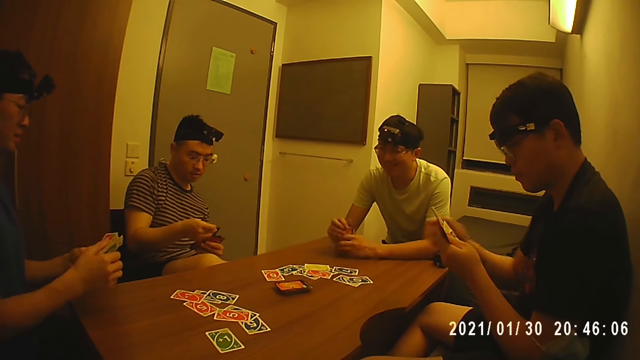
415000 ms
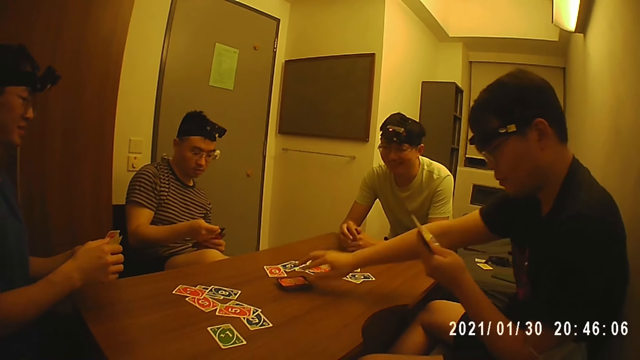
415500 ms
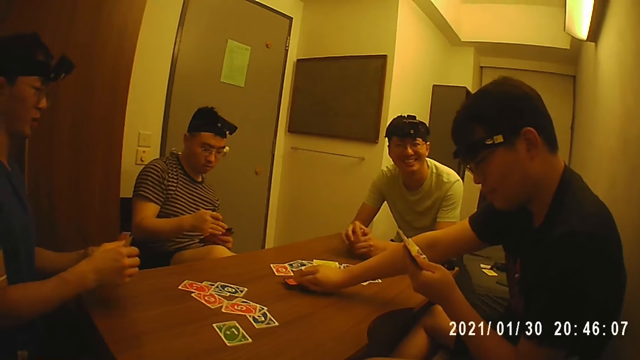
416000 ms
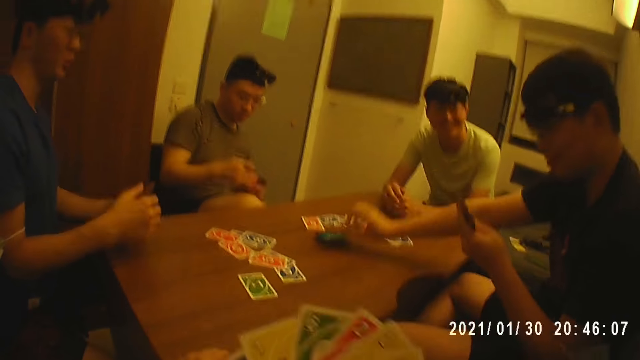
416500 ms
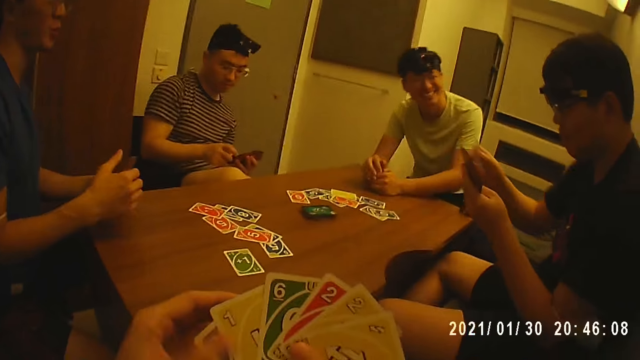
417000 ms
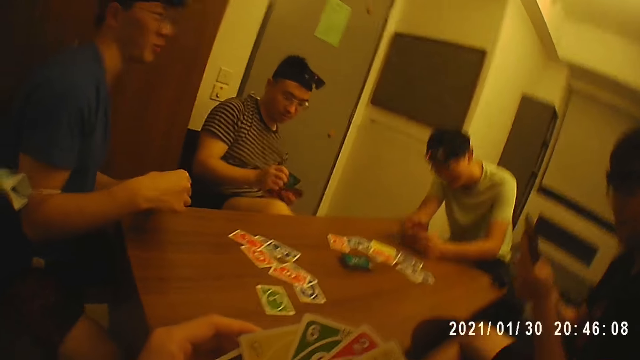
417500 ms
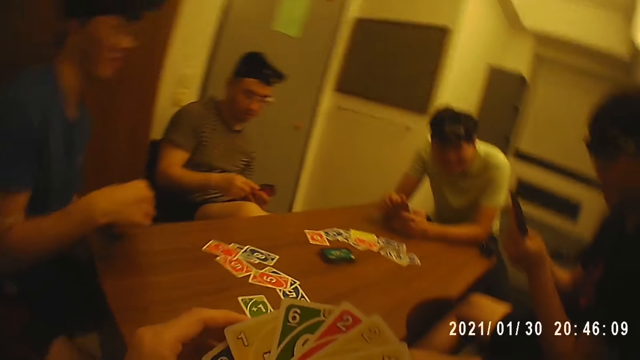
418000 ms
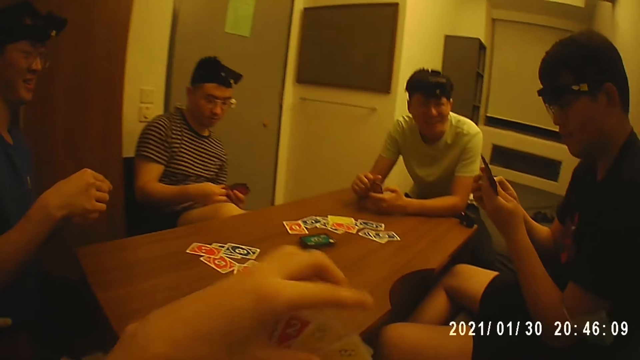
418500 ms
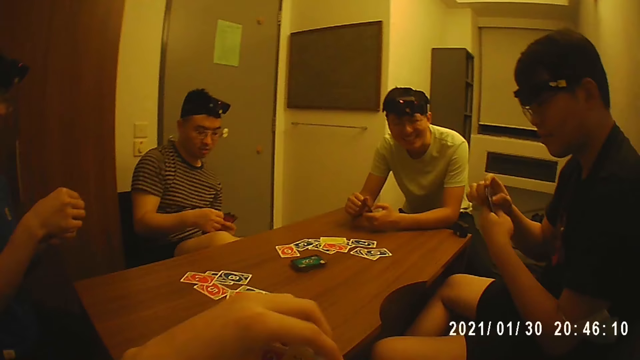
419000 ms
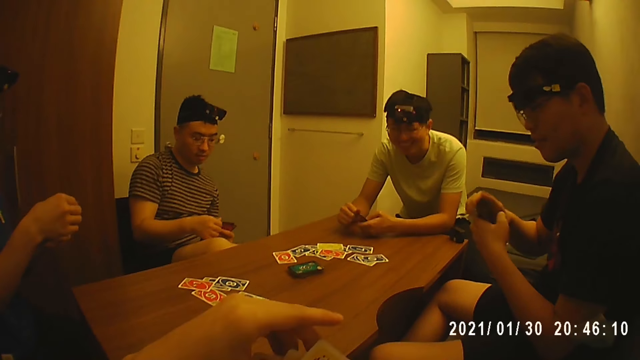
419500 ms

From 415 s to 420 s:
A man holds the cards with his hands. Another man holds the cards with his left hand and picks the card from the table with his right hand. A third man holds the cards with his hands. The camera wearer picks the cards. The second man arranges the cards in his hands. The camera wearer arranges the cards in his hands.

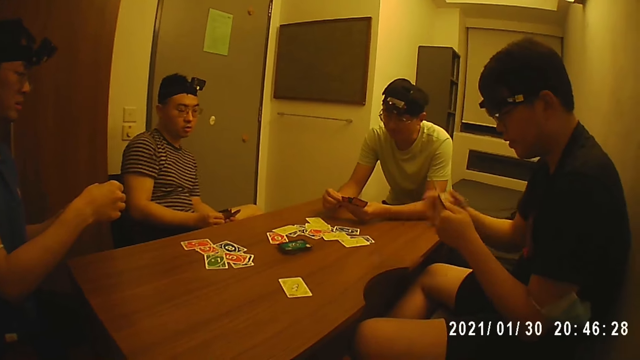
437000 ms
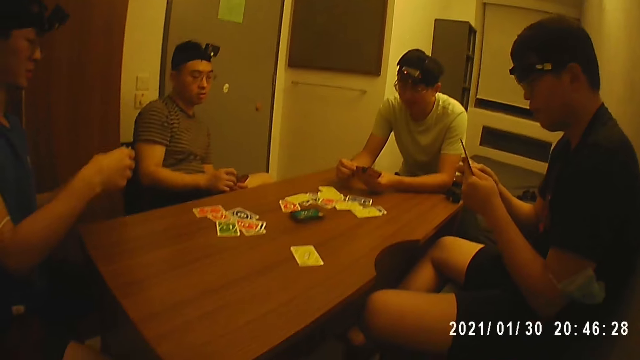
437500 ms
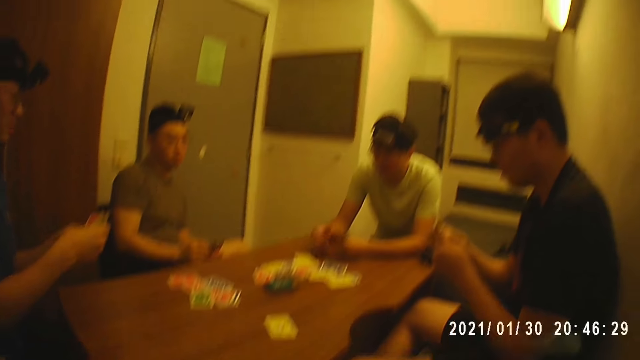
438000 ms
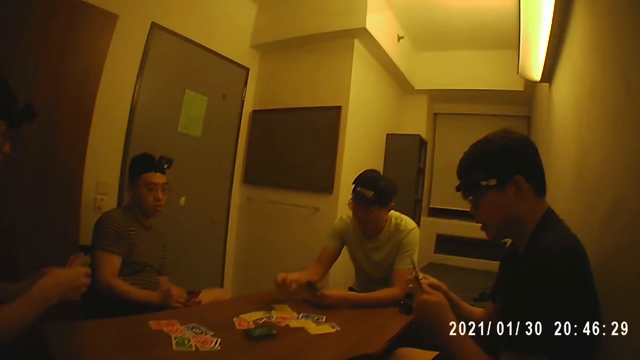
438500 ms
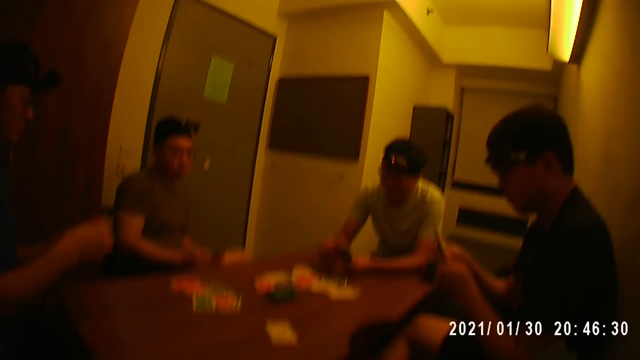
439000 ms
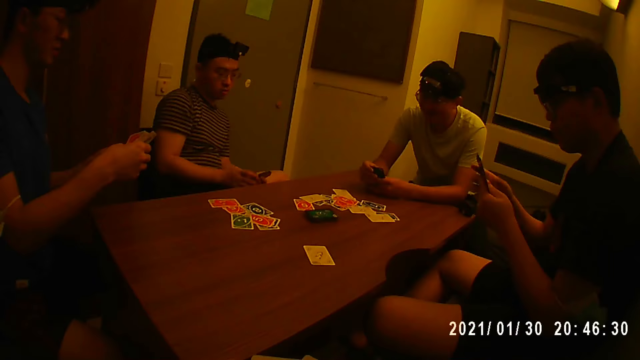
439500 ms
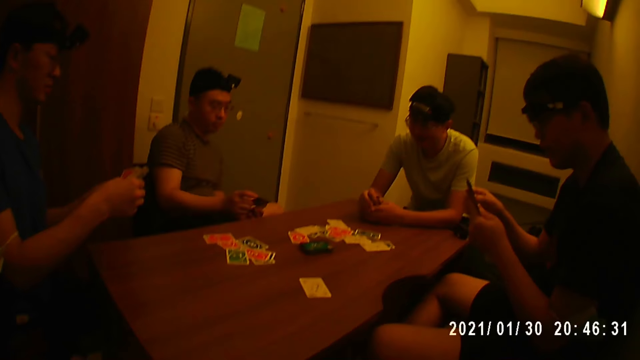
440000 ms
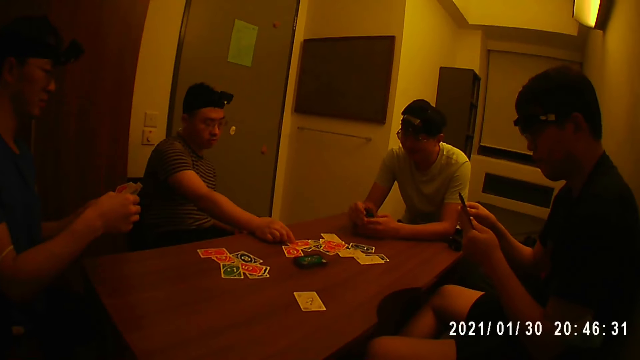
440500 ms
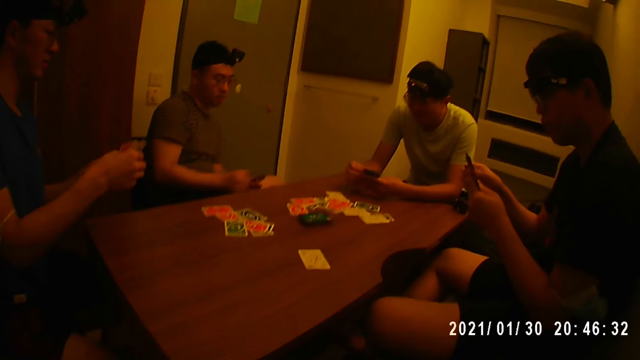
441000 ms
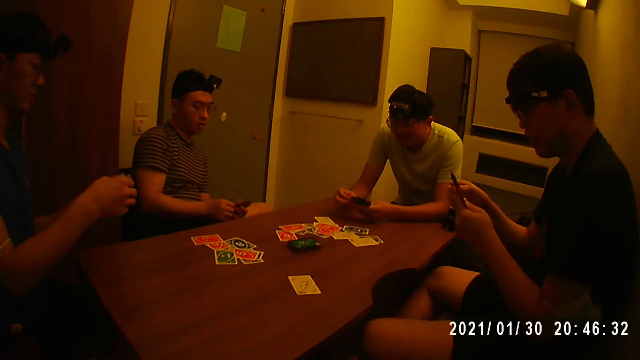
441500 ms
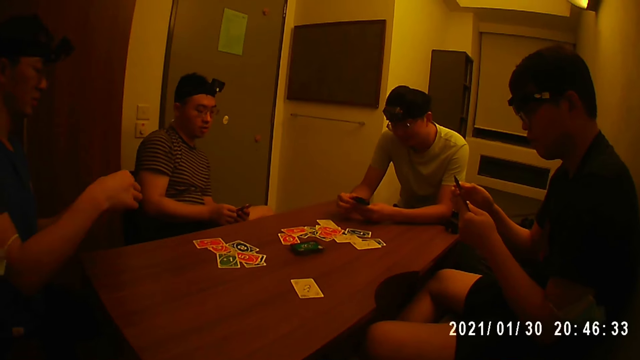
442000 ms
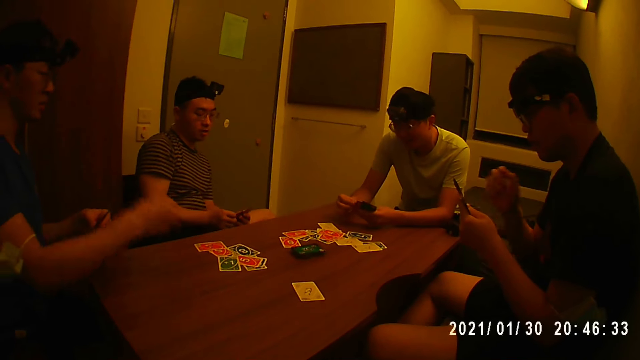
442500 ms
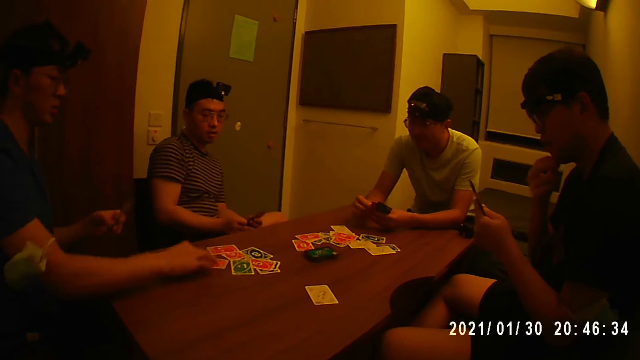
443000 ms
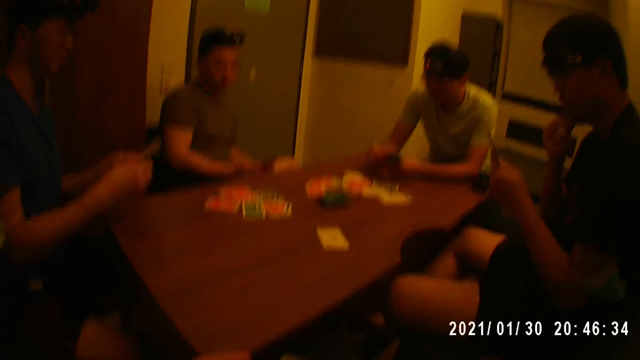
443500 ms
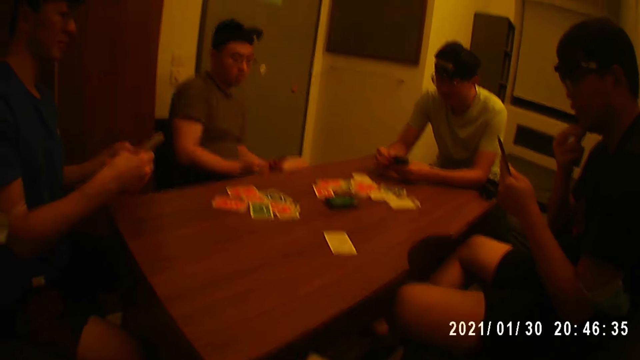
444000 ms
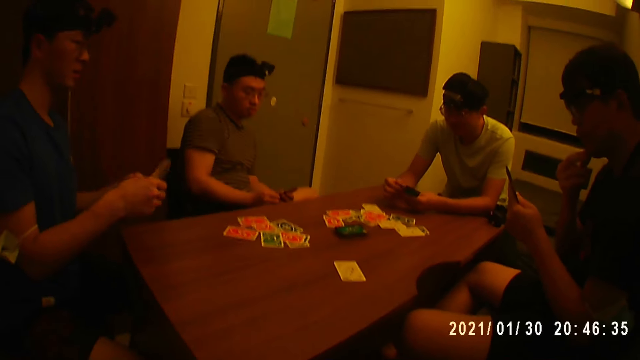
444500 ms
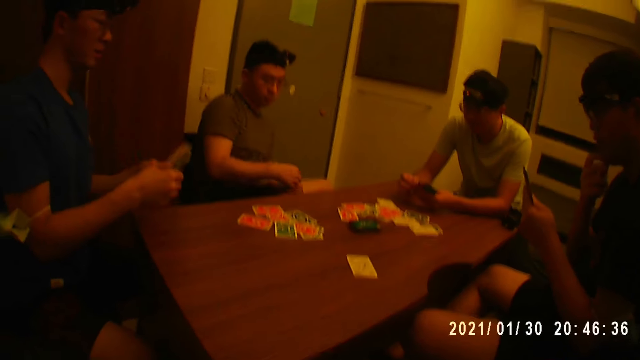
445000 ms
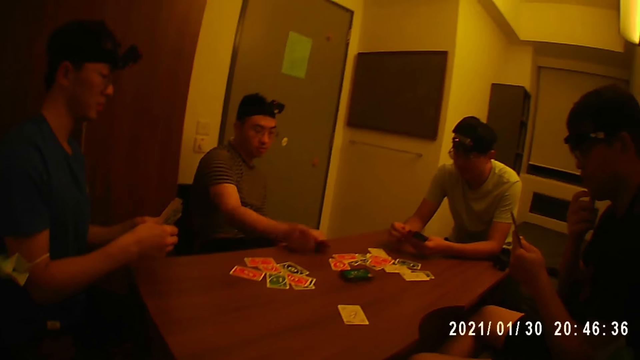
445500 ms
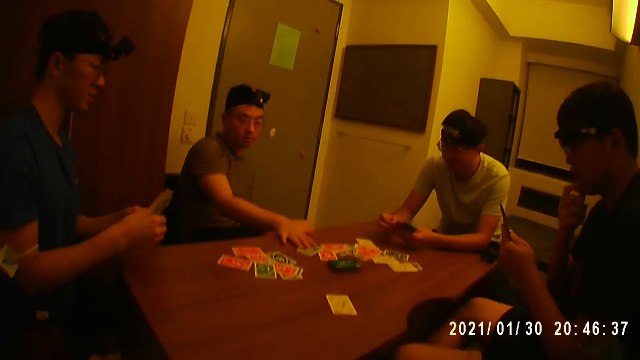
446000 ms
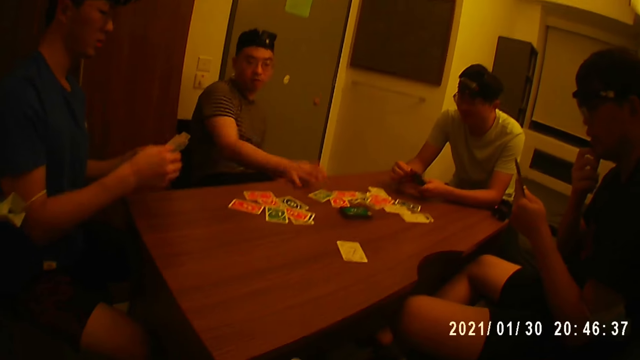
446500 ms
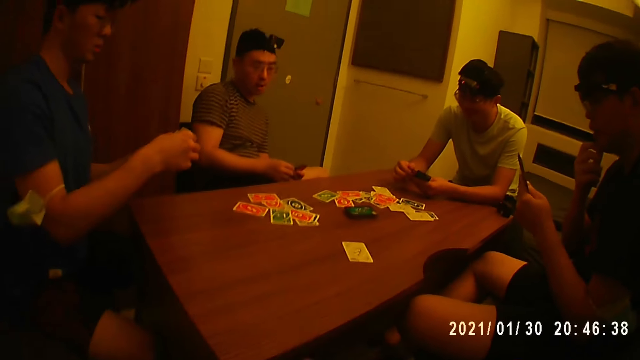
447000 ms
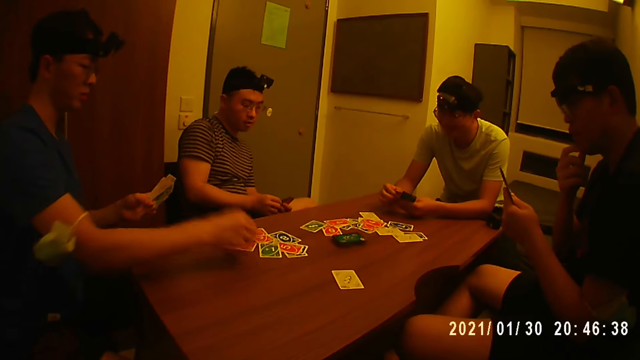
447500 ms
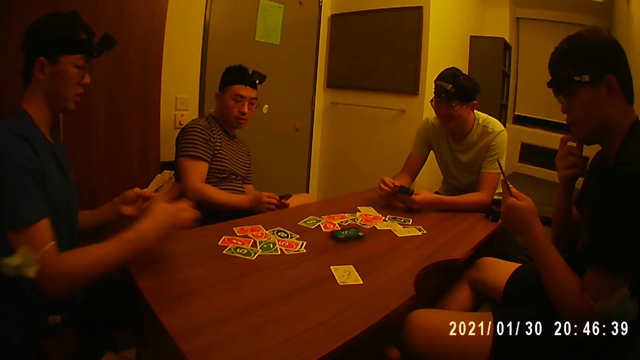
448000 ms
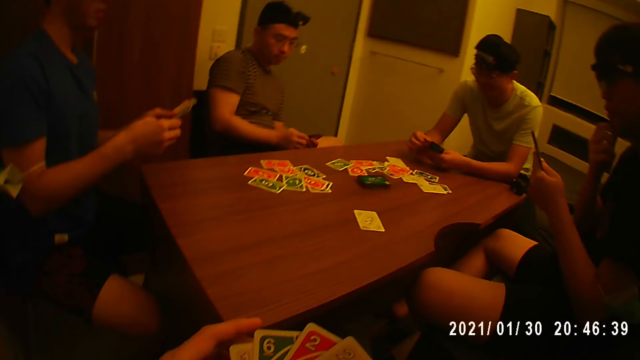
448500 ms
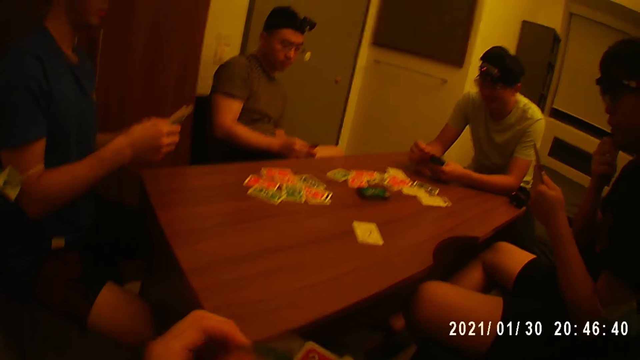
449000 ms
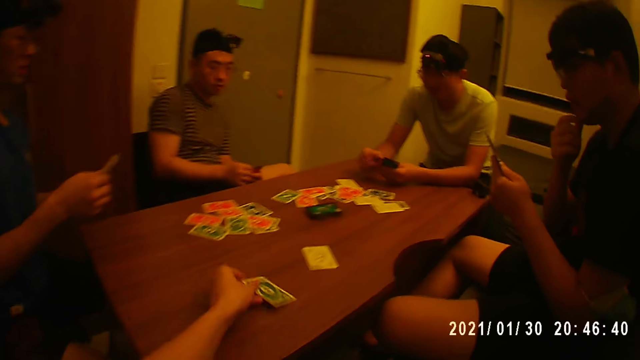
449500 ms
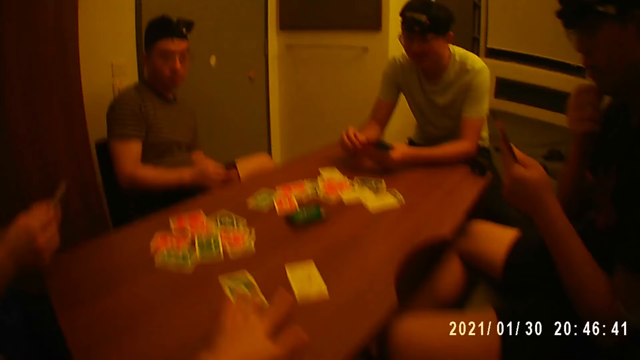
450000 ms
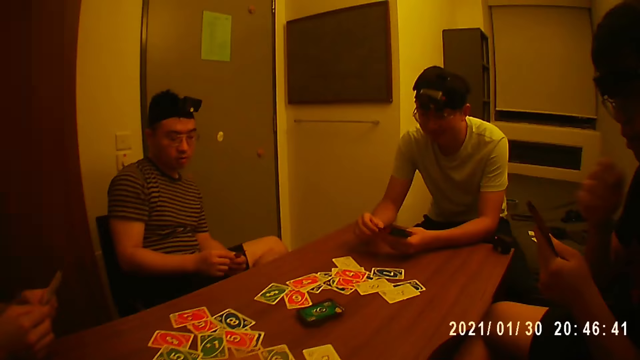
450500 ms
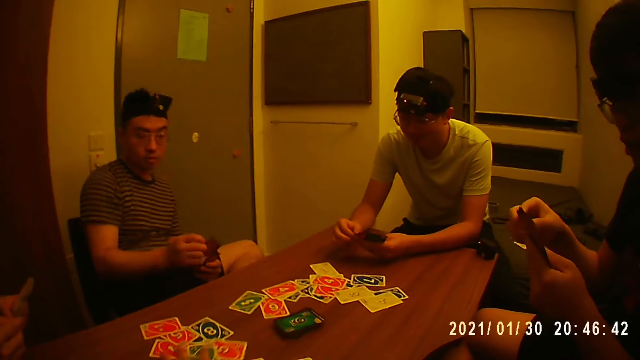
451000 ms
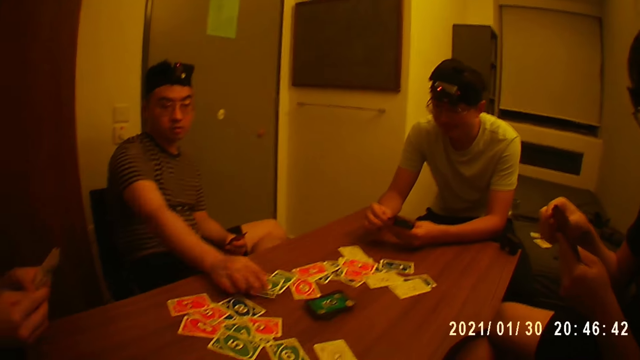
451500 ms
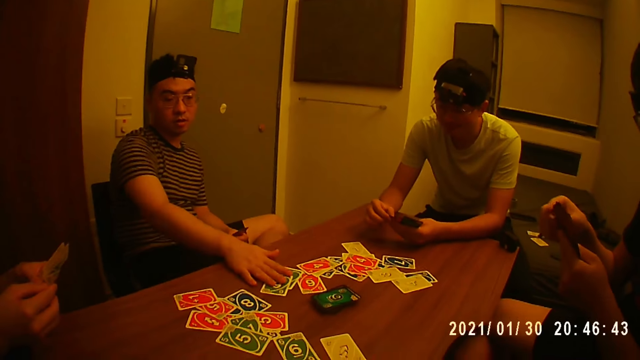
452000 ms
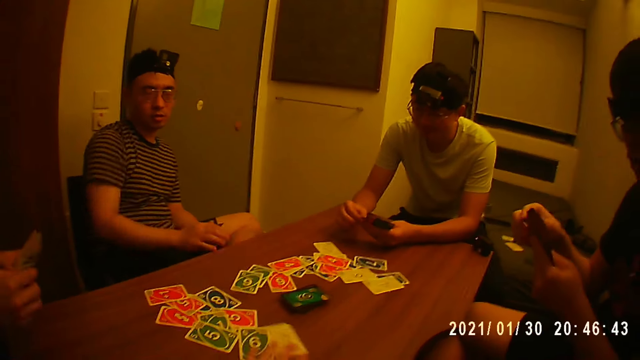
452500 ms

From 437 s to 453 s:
A man holds the cards with his hands. The camera wearer places the card on the table. Another man holds the cards with his hands. A third man picks the card from his left hand with his right hand, holds the cards with his left hand, places the card on the table with his right hand and arranges the cards in his hands. The first man picks the card from his left hand with his right hand, holds the cards with his left hand and places the card on the table with his right hand. The first man holds the cards with his hands. A fourth man picks the card from his left hand with his right hand and holds the cards with his left hand. The second man holds the cards with his left hand. The fourth man places the card on the table with his right hand and arranges the cards in his hands. The first man holds the cards with his left hand, picks the card from his left hand with his right hand and places the card on the table with his right hand. The first man holds the cards with his hands. The fourth man picks the card from his left hand with his right hand, holds the cards with his left hand and places the card on the table with his right hand. The fourth man holds the cards with his hands. The camera wearer picks the card from his right hand with his left hand. He holds the cards with his right hand. He places the card on the table with his left hand. He distributes the cards. The first man picks the card from his left hand with his right hand and holds the cards with his left hand. The second man holds the cards with his hands. The first man places the card on the table with his right hand.
